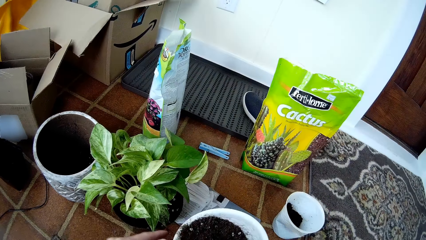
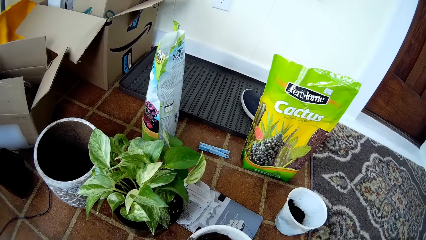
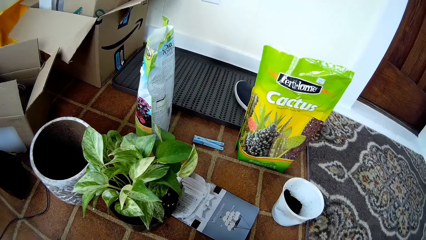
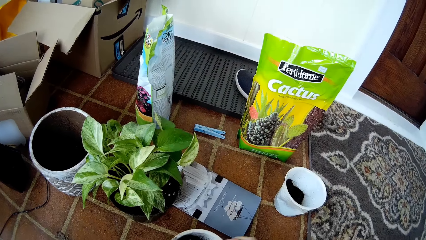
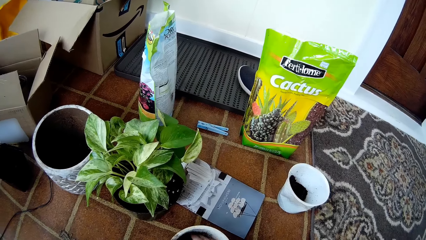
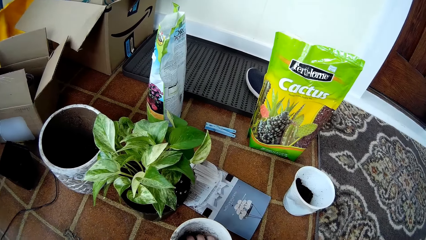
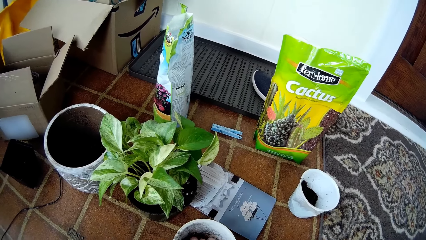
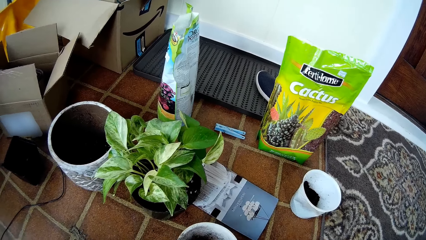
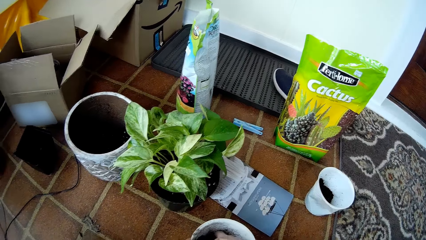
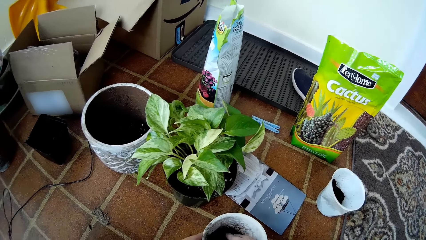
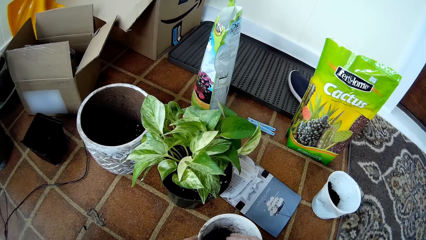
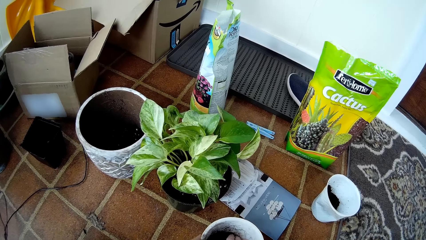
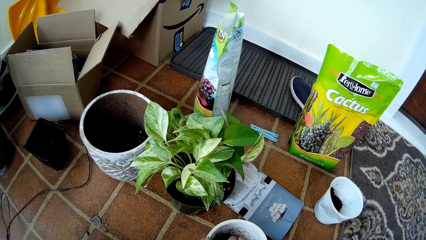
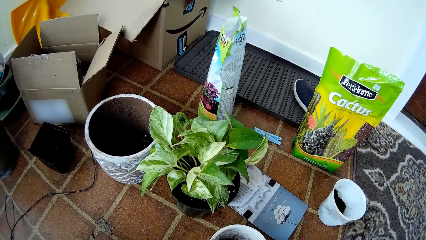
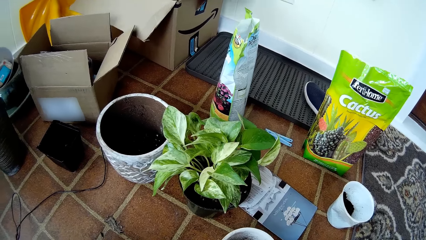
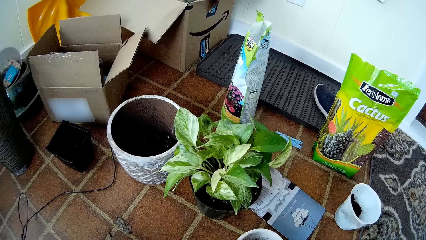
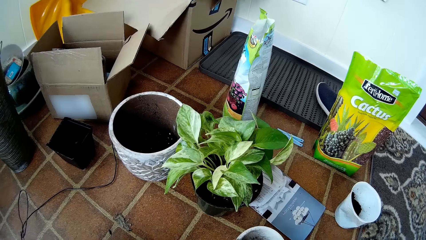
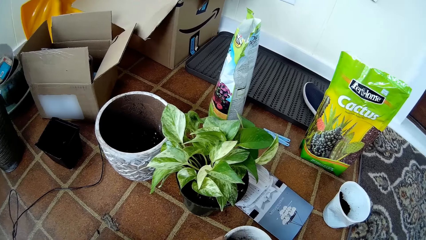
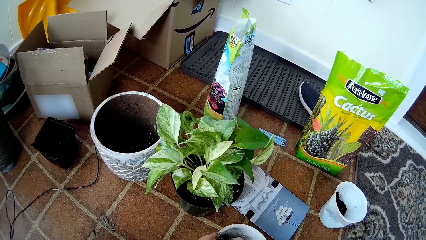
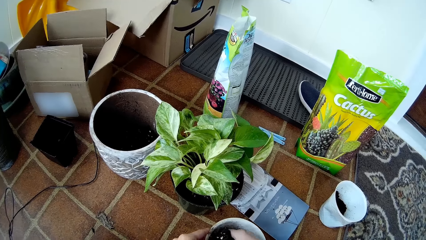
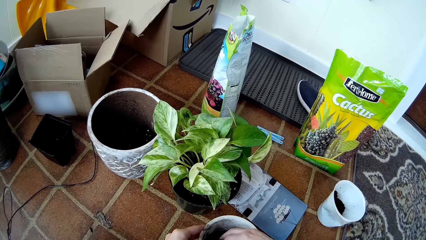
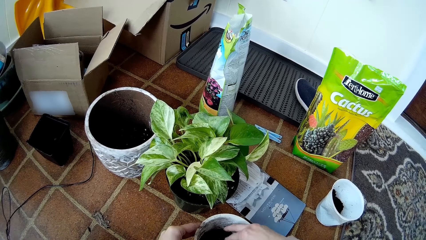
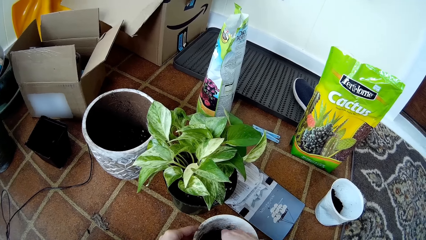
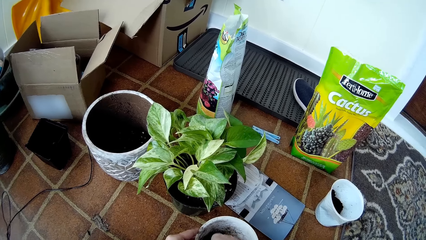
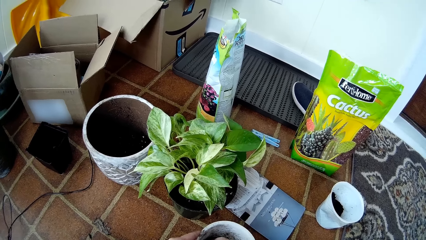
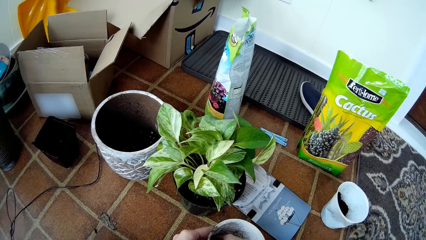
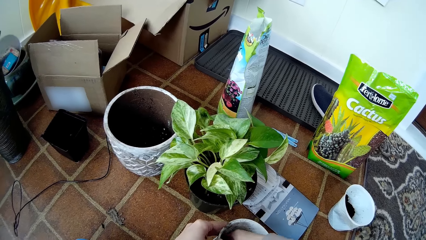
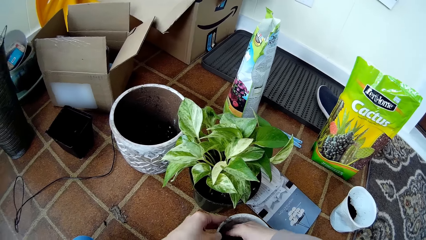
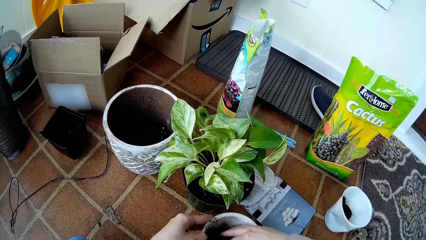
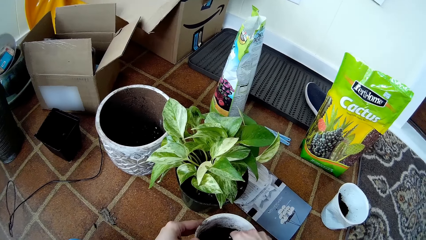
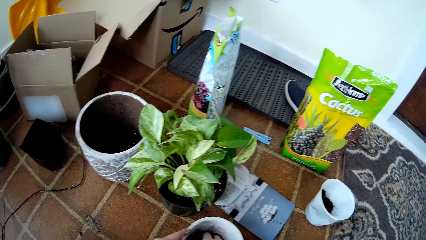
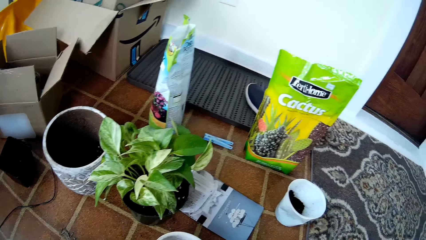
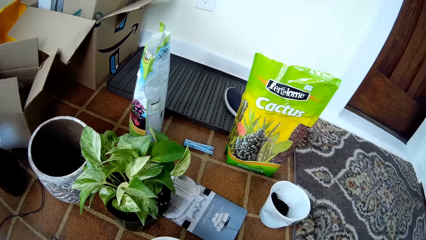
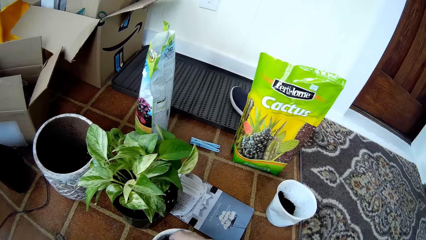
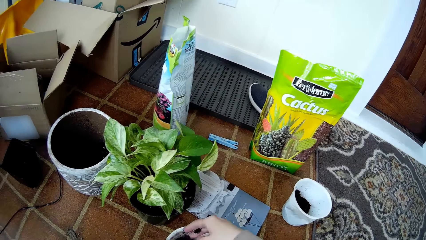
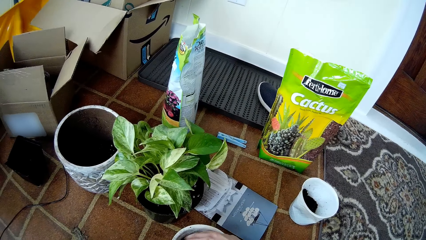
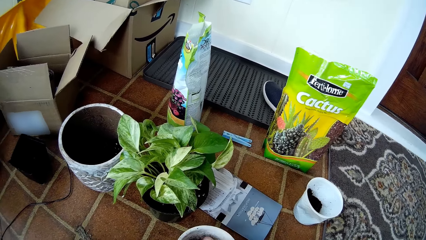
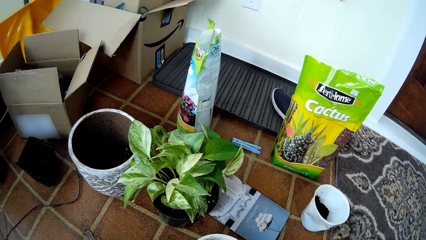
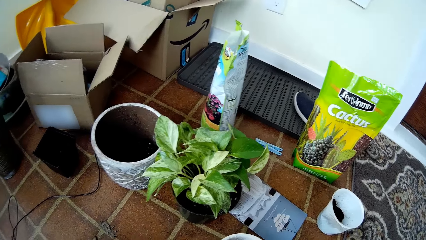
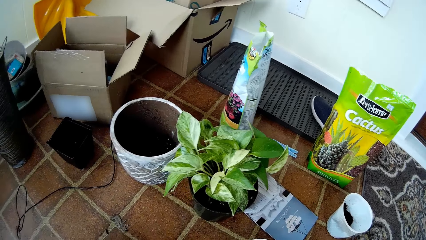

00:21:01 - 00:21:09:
The camera wearer holds the white flower vase with her left hand. She drops the white flower vase on the floor with her hands. She mixes the soil in the white flower vase with her right hand.

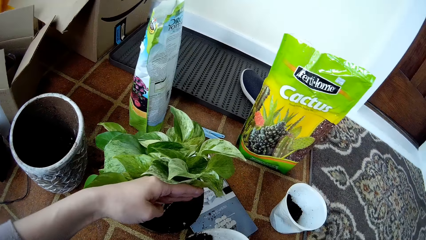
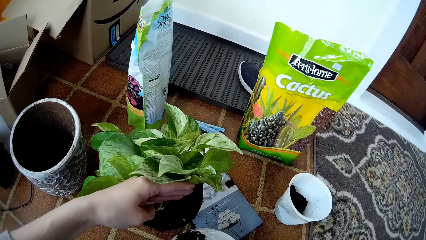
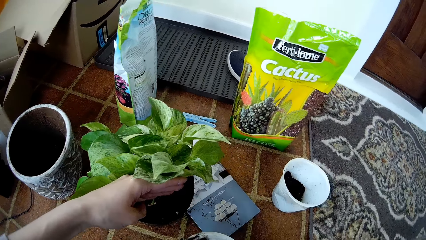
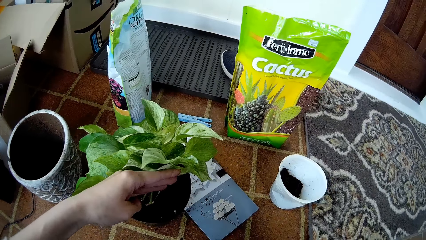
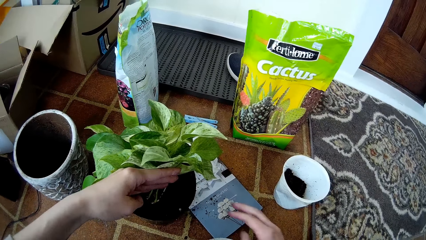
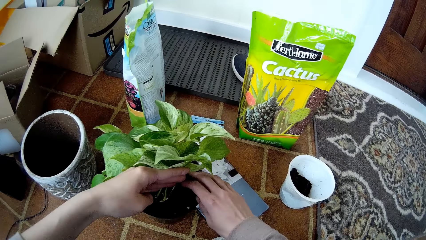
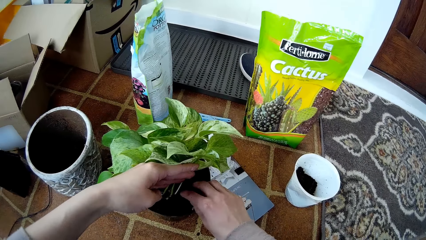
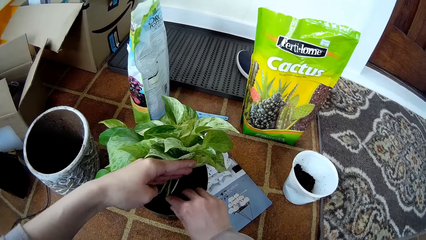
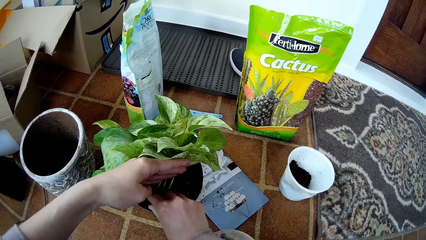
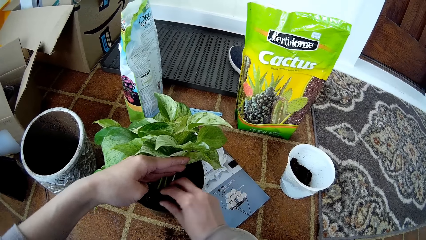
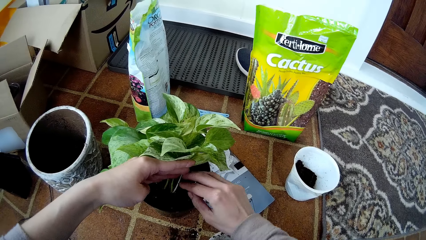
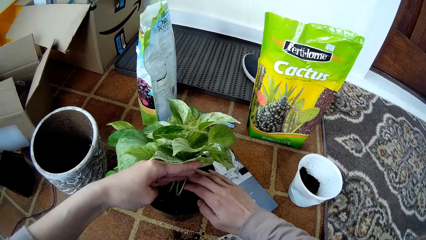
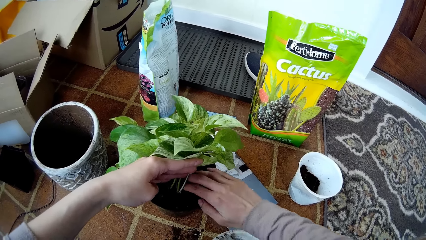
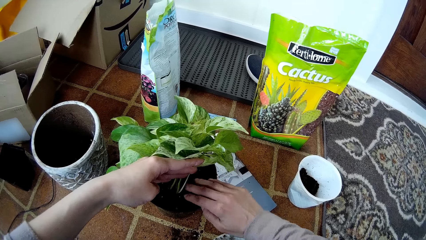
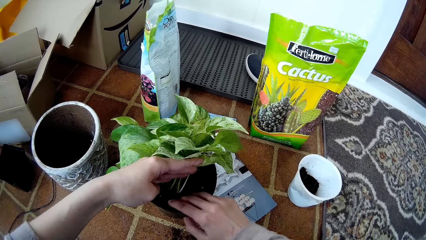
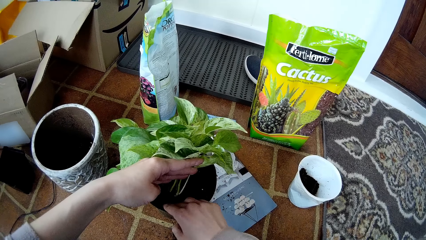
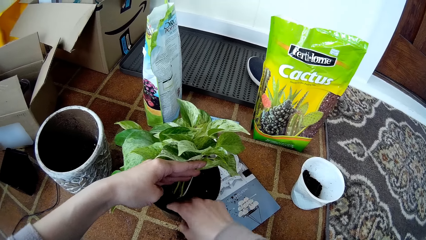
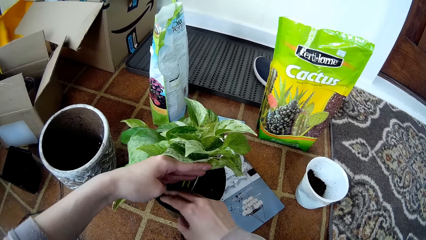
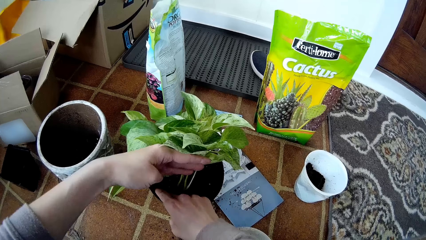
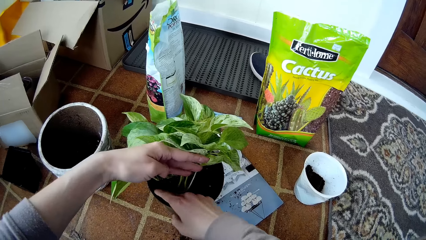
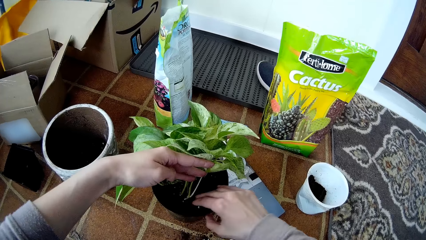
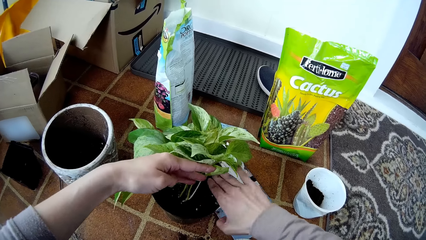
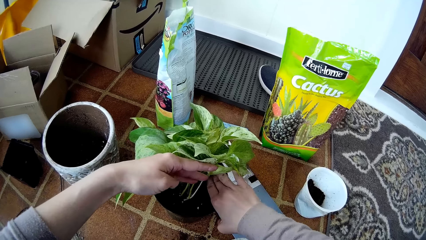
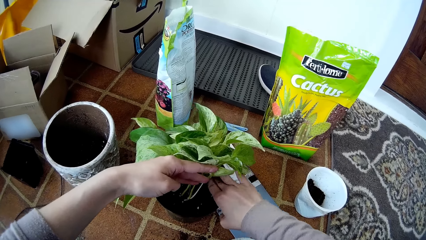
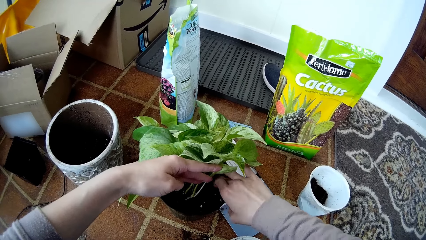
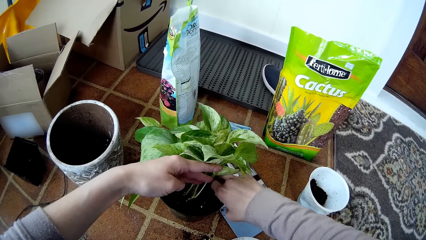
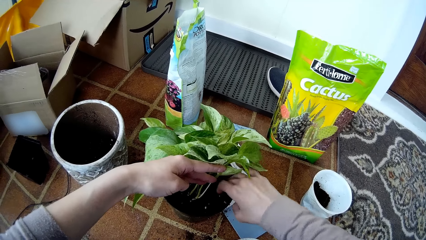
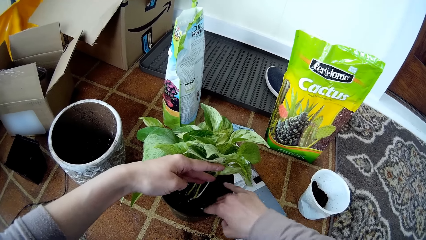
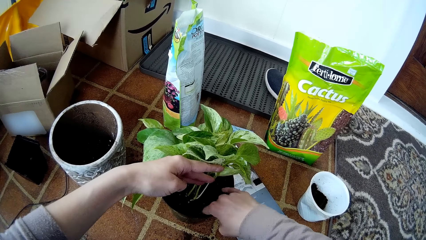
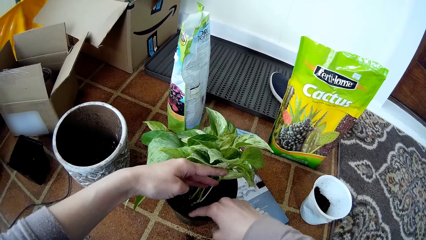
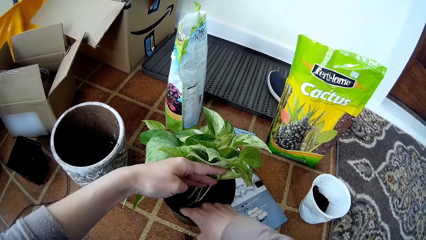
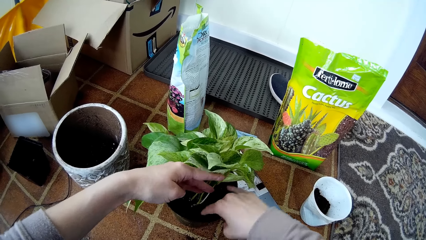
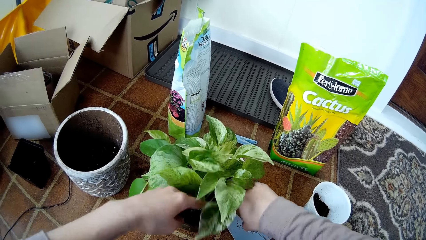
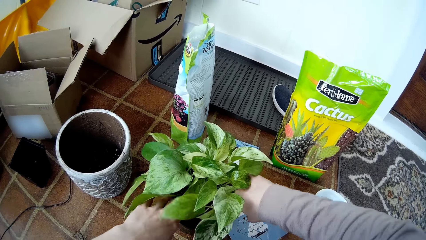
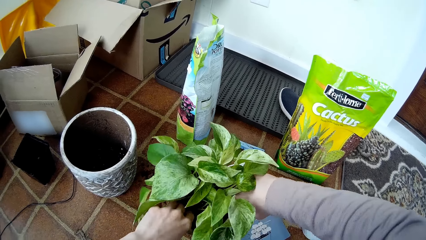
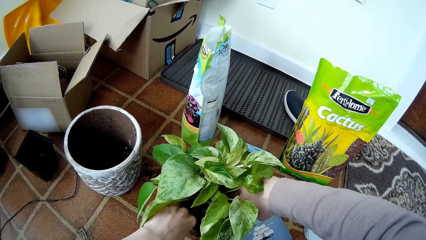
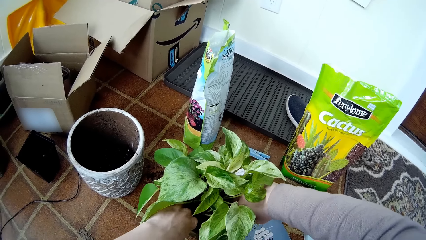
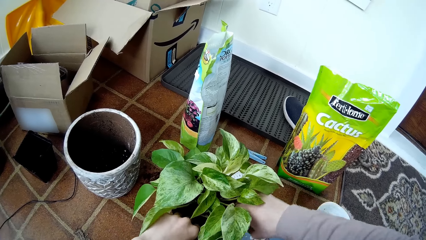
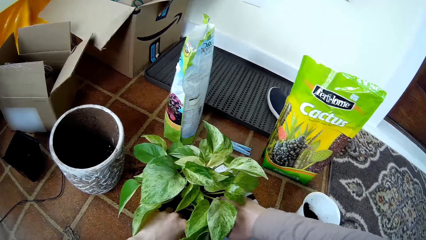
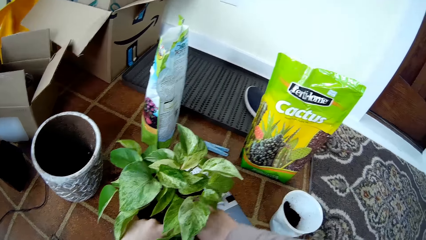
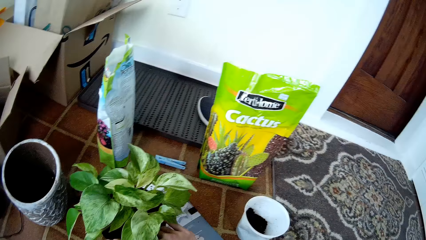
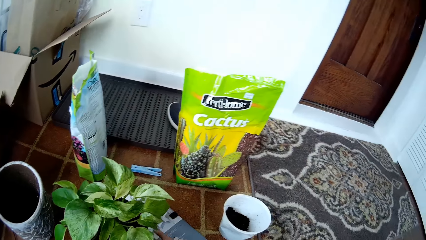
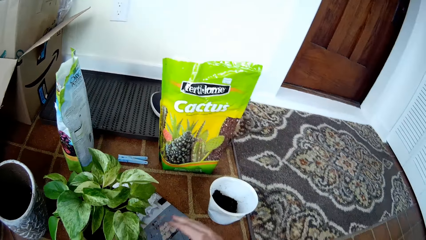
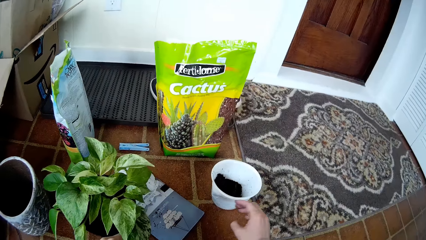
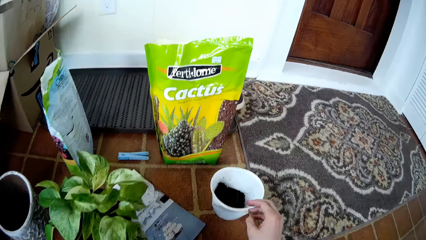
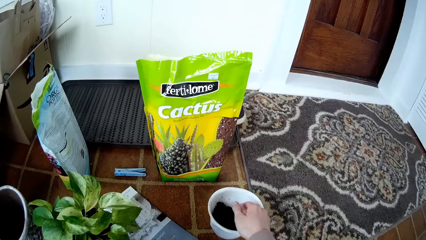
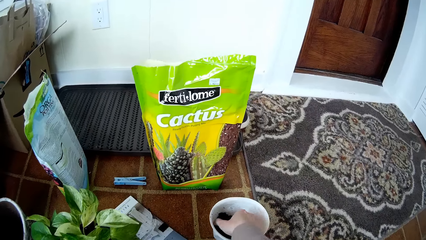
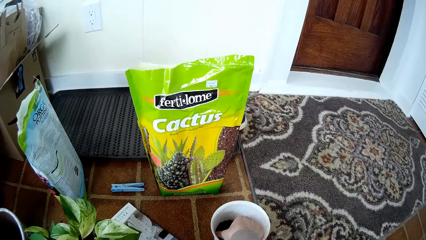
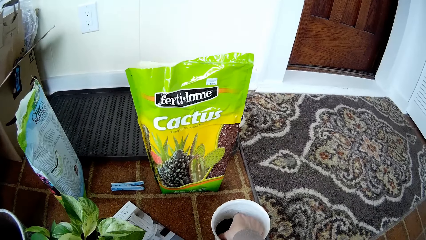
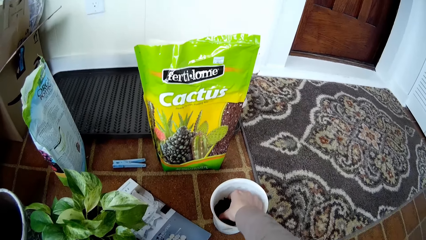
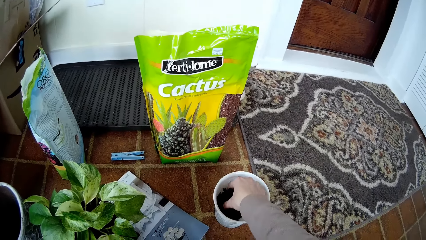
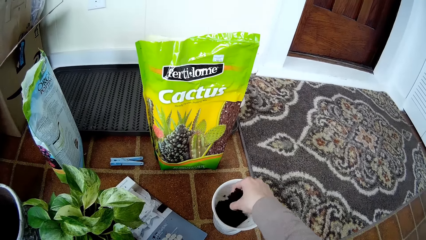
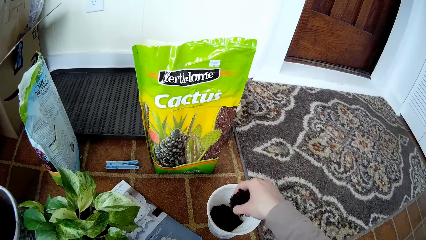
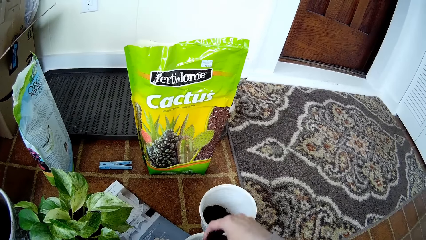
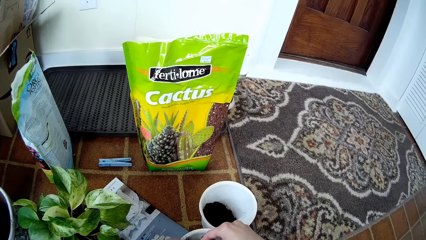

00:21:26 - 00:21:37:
The camera wearer holds the container with the right hand. She presses the soil in the plant pot with her right hand. She adjusts the sand with the right hand in the container. She presses the soil in the plant pot with her hands. She scoops the sand from the container with the right hand. She packs soil from the flower pot on the floor with her right hand.
